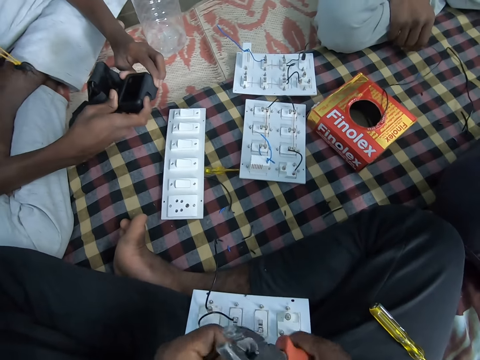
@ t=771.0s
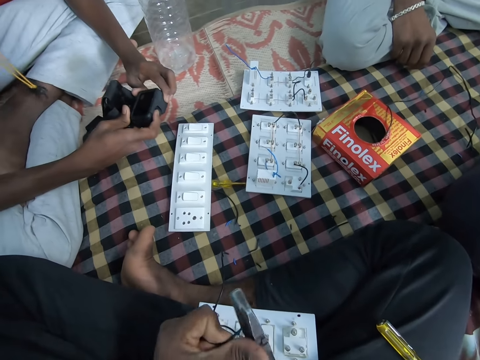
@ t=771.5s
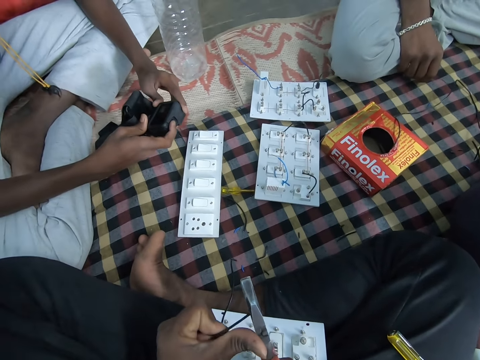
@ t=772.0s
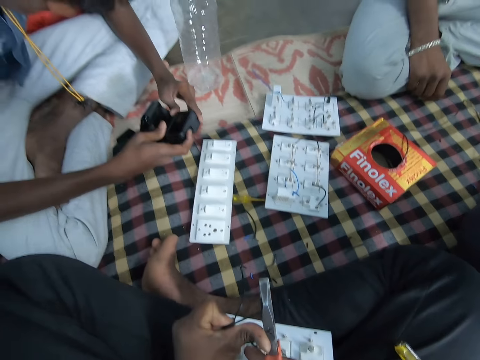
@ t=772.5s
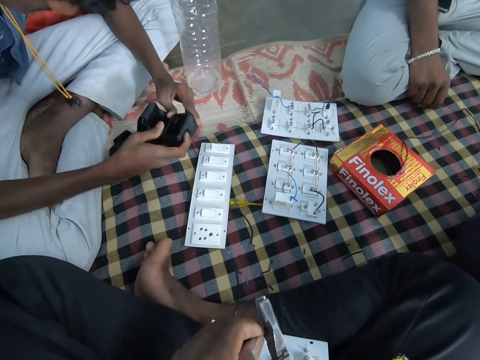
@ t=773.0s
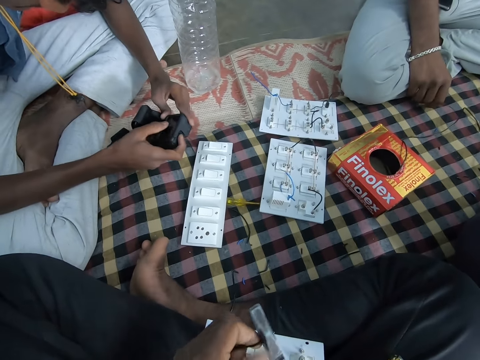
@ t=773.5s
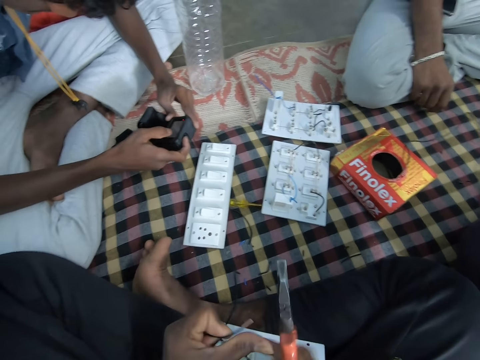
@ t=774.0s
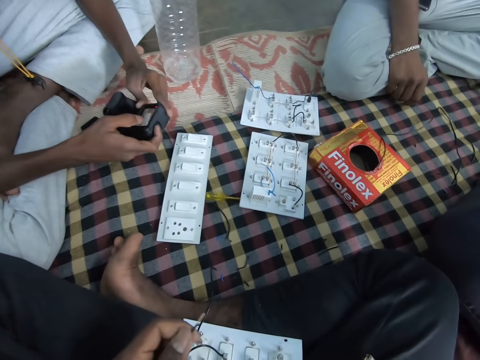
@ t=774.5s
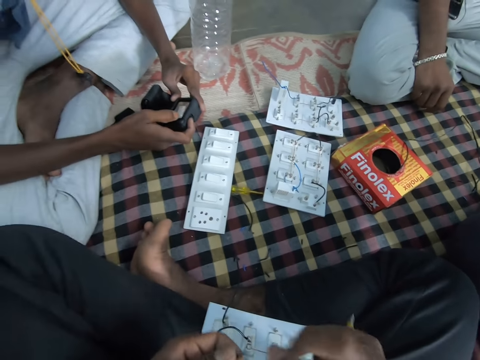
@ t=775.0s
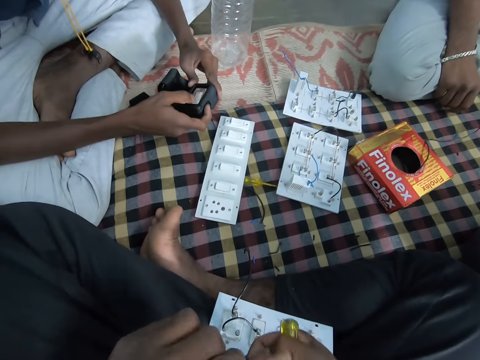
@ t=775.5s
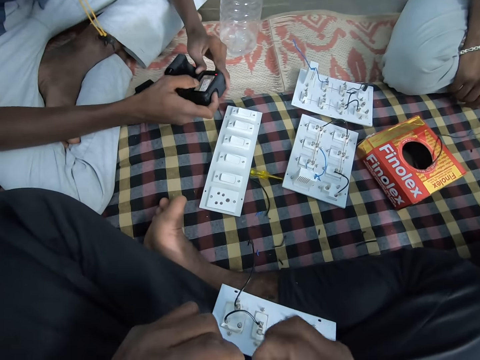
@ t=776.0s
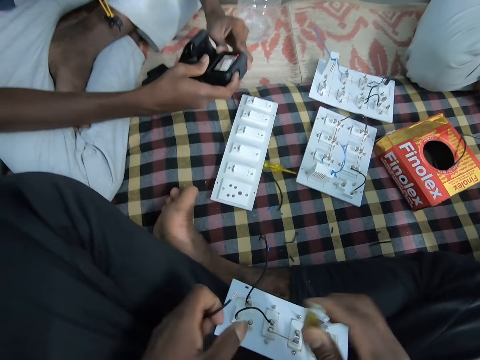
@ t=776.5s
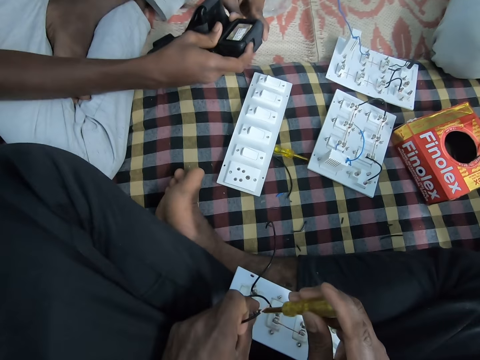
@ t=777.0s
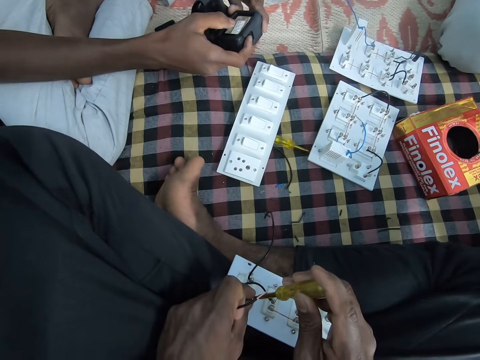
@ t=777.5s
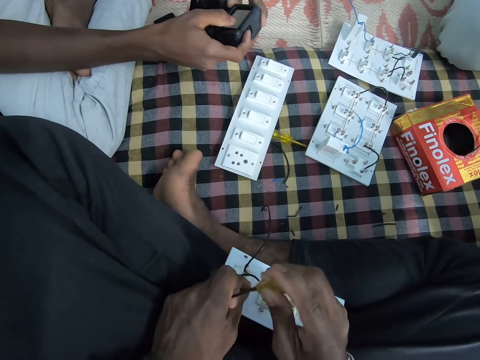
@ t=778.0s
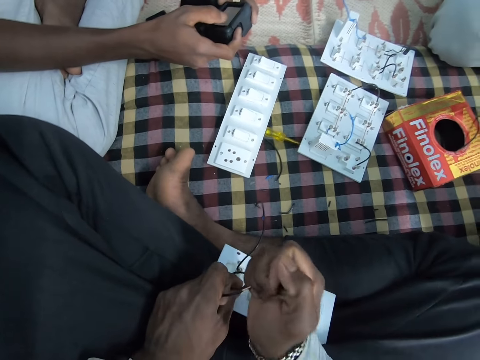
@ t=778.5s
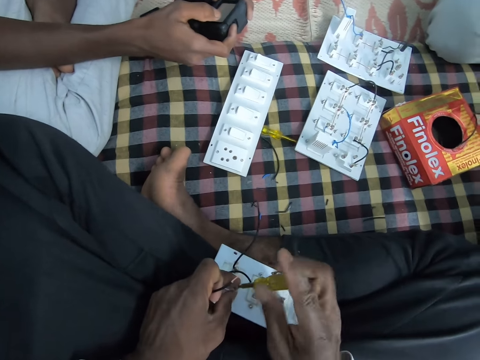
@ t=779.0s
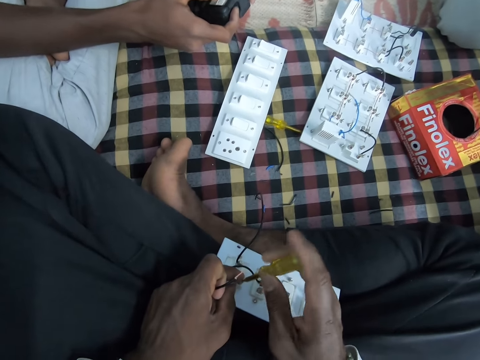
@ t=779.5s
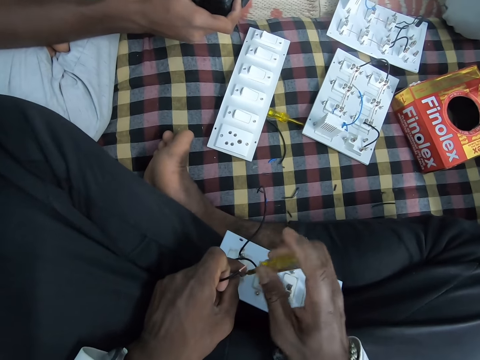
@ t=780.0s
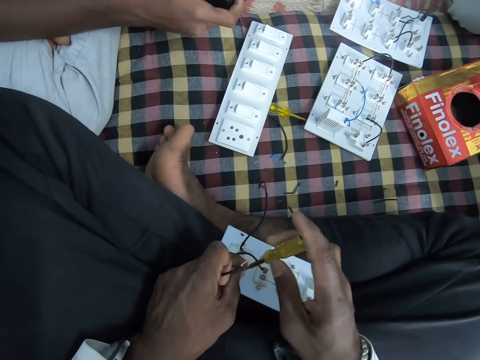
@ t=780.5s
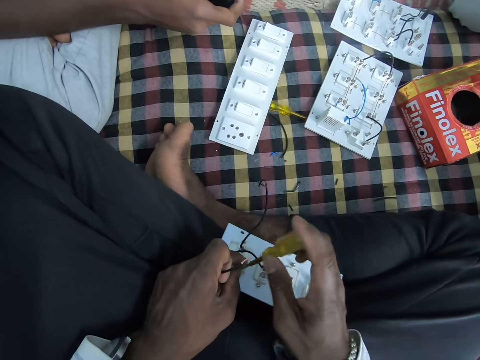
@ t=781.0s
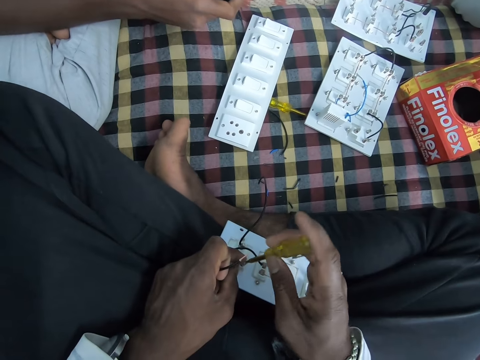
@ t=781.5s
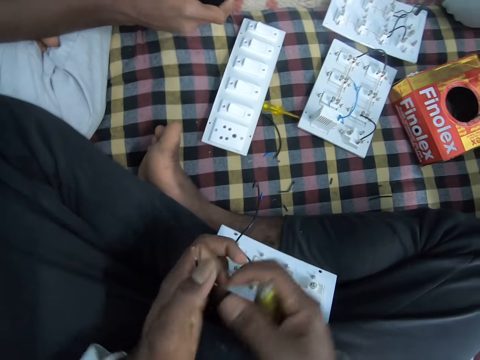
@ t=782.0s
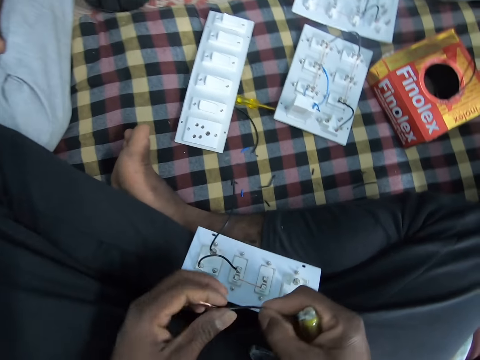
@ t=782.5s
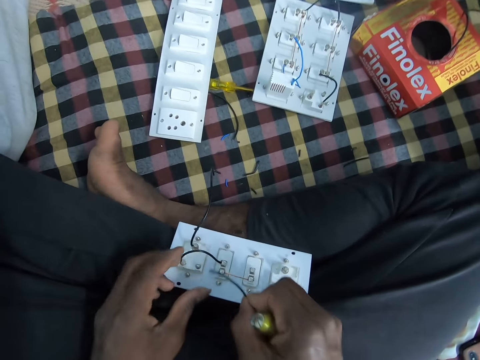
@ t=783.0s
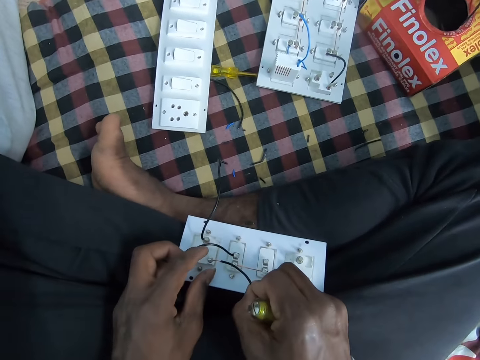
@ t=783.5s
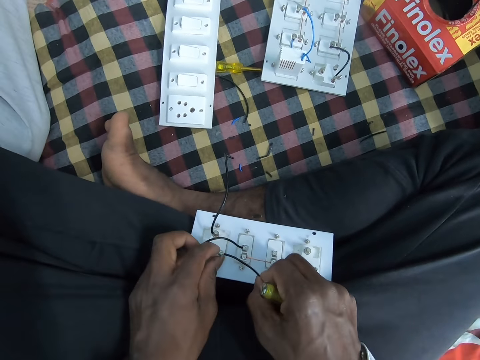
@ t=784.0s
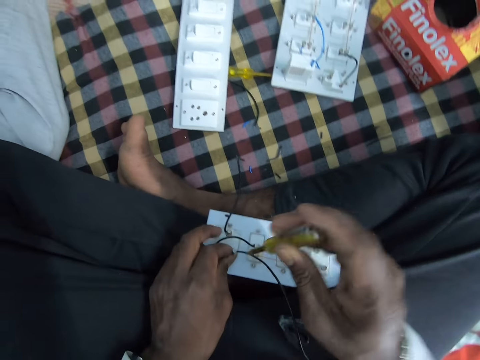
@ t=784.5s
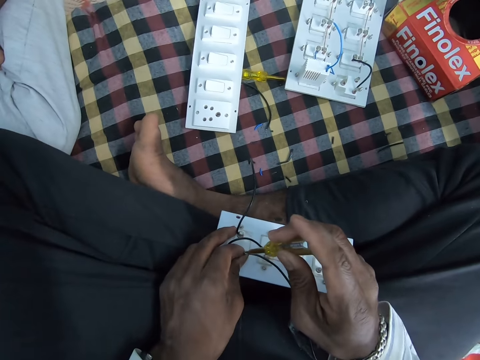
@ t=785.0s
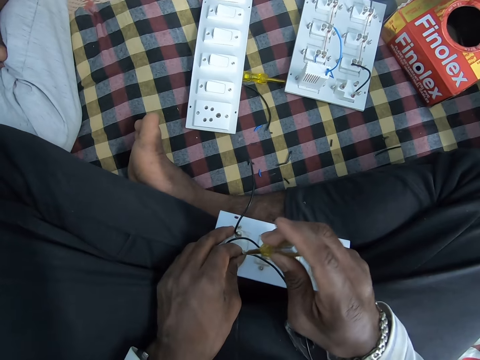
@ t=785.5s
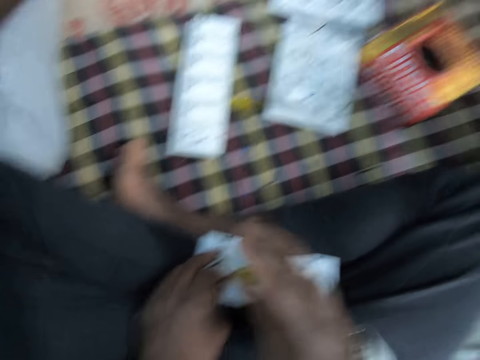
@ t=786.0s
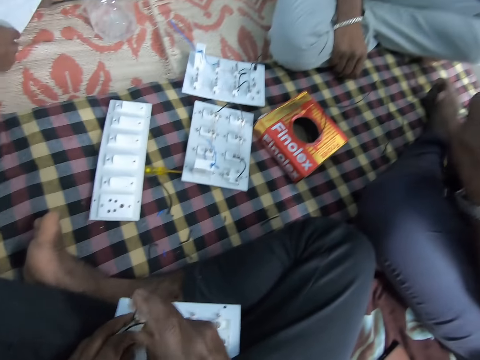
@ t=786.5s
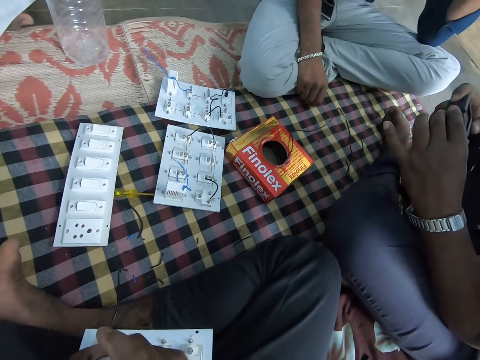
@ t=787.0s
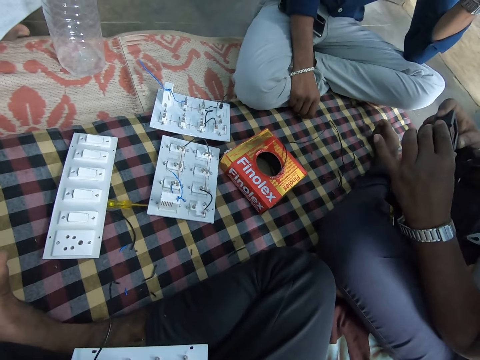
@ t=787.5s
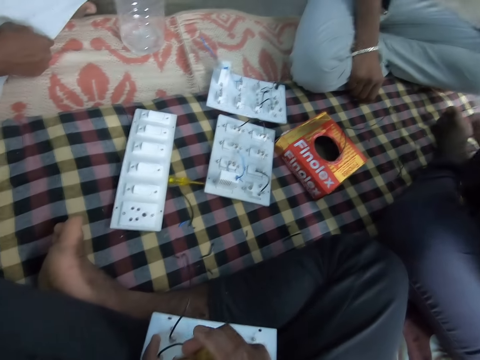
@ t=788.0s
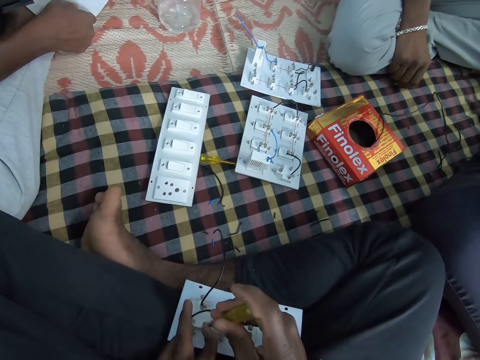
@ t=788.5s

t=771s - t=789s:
The camera wearer strips the wire or cable in his left hand with the pair of pliers with his right hand. He cuts the cable with the pliers. He drops the pair of pliers on his lap with his right hand. He moves a hand. He twists the wire in his left hand with his right hand. He looks at a plug socket. He holds a screwdriver. He fixes the wire in his left hand in the extension board. He loosens the screw of the extension board on his lap with the screwdriver in his right hand. He holds the wire with both hands. He fixes the wire in his right hand in the extension board. He tightens the screw of the extension board on his lap with the screwdriver in his right hand. He holds the screw. He looks at a man.

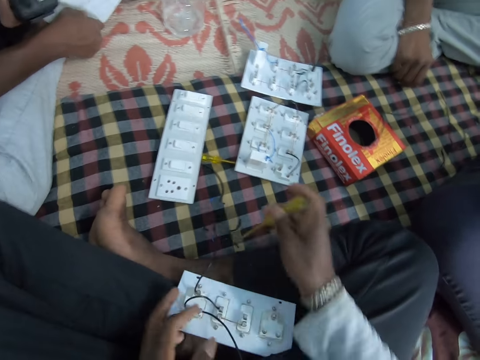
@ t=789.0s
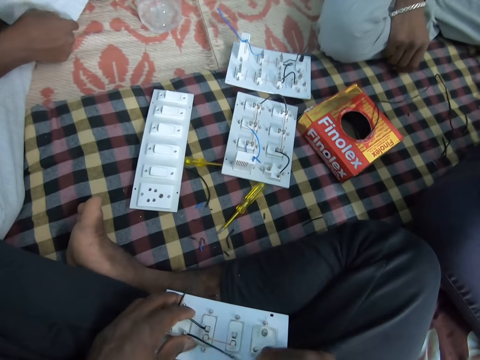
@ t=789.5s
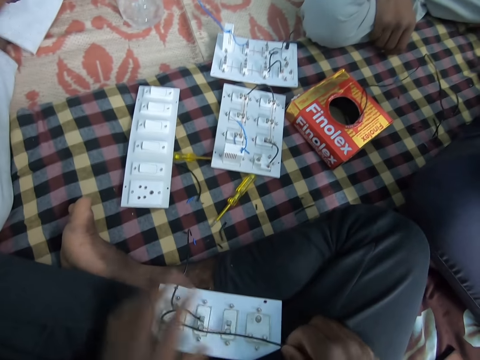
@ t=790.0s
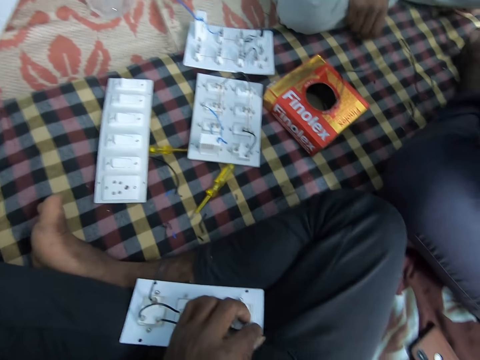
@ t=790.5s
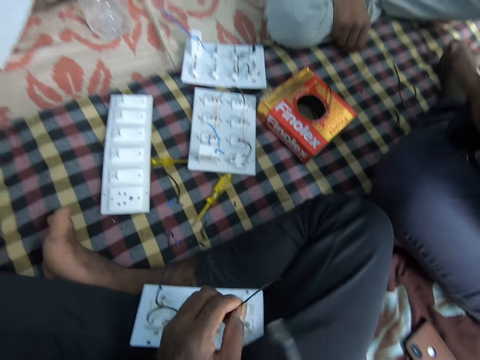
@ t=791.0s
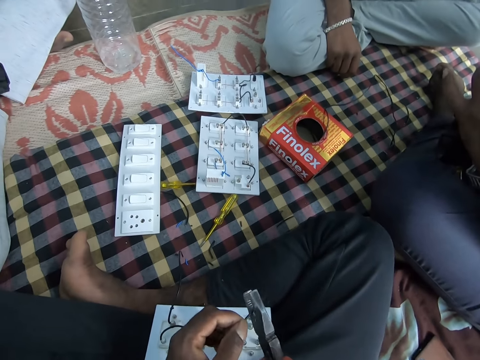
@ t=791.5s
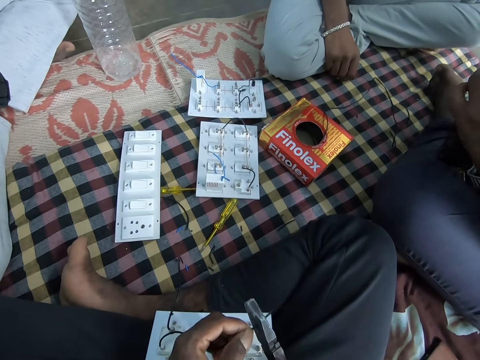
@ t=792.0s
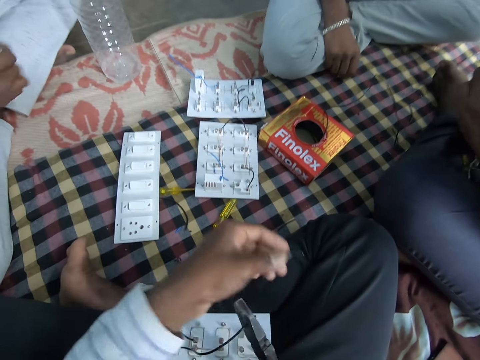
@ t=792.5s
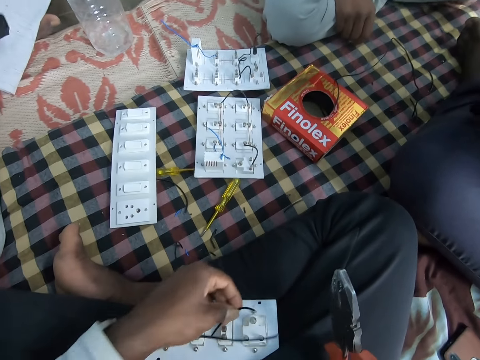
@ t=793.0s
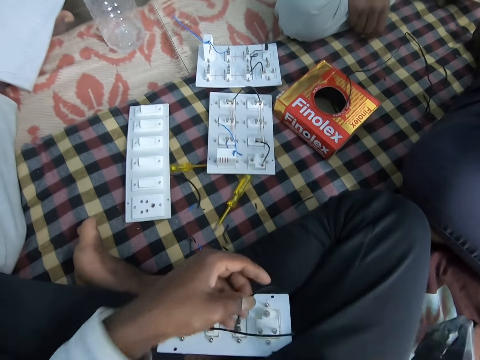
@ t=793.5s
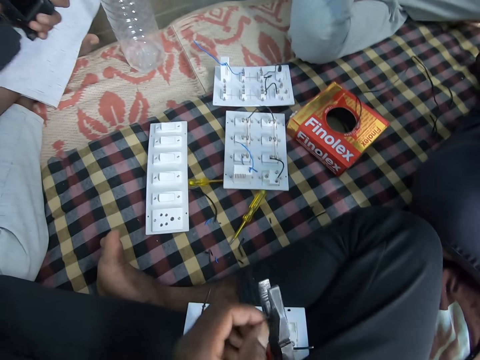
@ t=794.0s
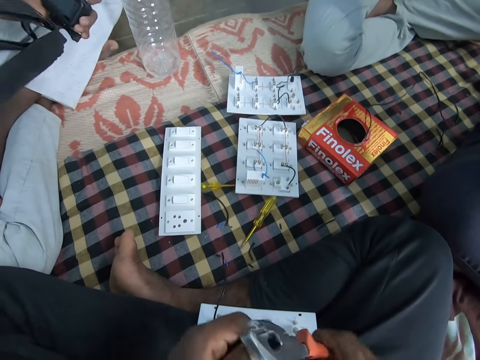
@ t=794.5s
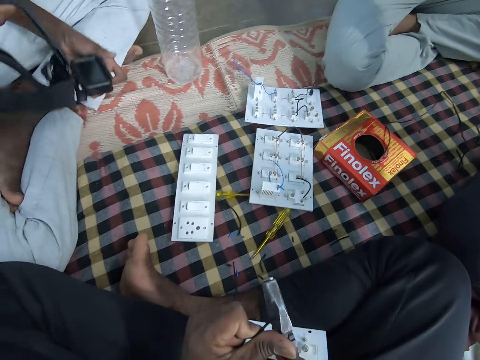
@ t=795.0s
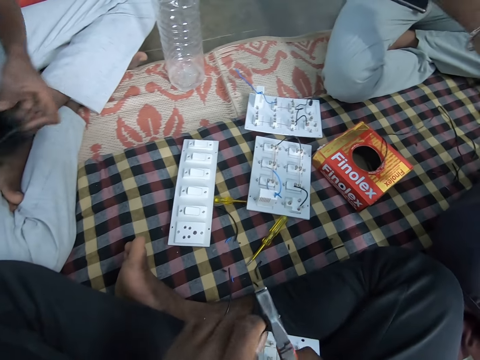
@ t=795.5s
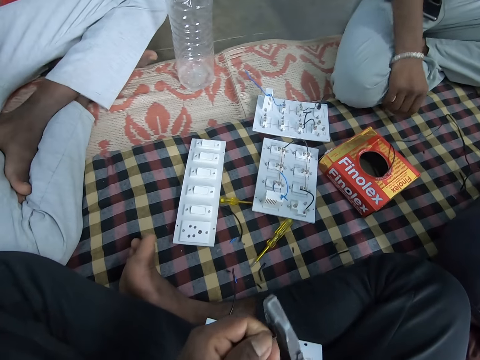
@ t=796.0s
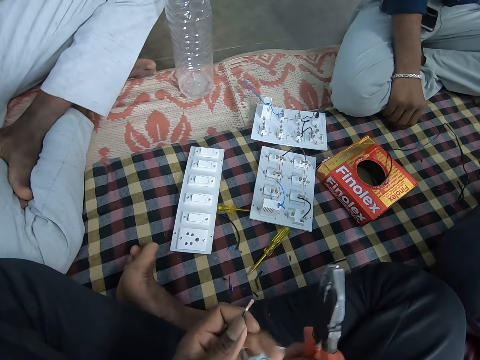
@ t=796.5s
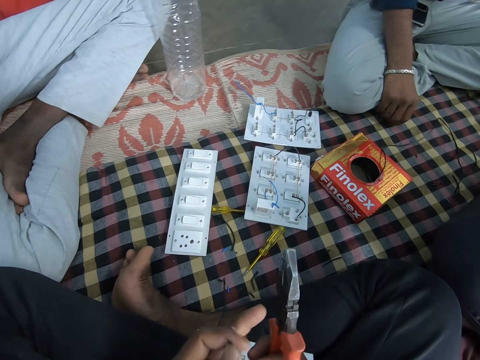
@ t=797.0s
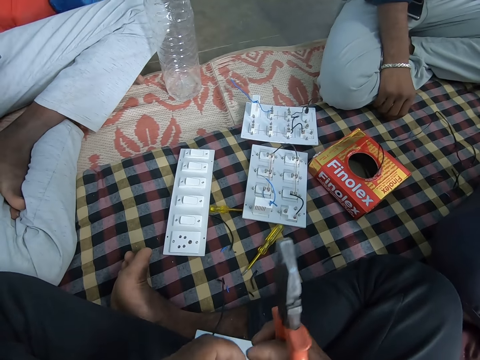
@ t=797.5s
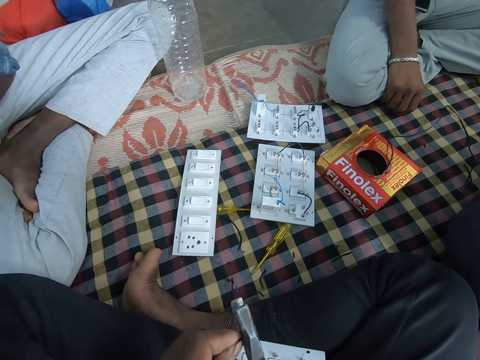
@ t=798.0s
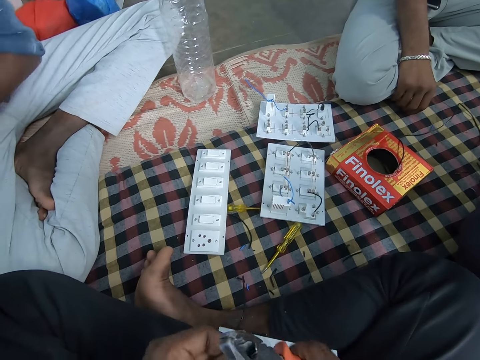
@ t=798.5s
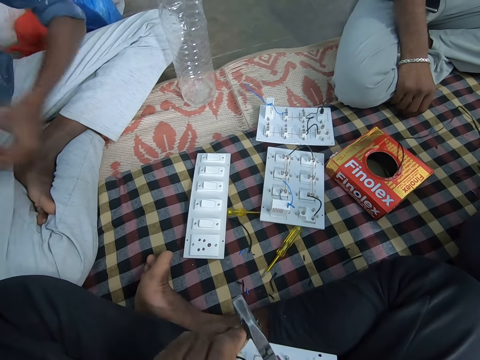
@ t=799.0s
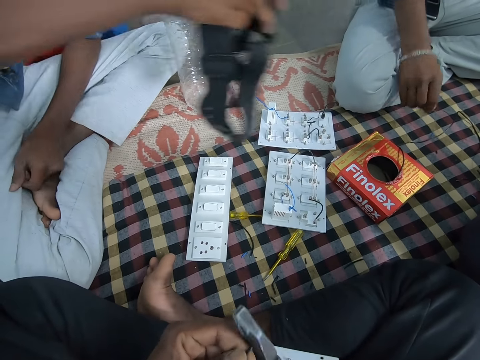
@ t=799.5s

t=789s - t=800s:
The camera wearer tightens a screw. He drops the screwdriver on the mat with his right hand. He holds the wire with his right hand. He holds the wire with his left hand. He holds a pair of pliers with his right hand. He cuts the wire in his left hand with the pair of pliers with his right hand. He picks up a piece of a cable. He holds the wire with his left hand. He holds the piece of the cable. He strips the wire in his left hand with the pair of pliers with his right hand.
